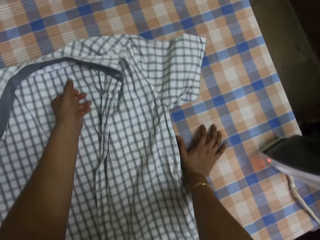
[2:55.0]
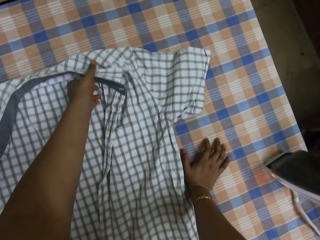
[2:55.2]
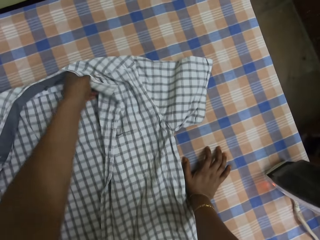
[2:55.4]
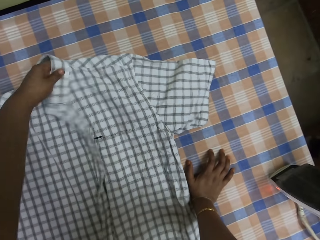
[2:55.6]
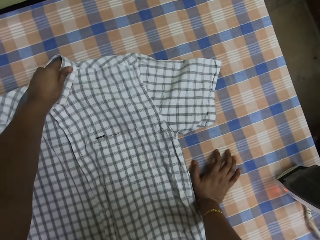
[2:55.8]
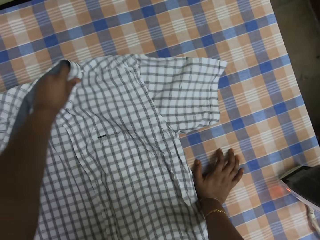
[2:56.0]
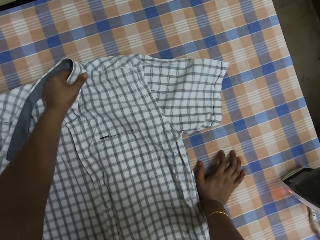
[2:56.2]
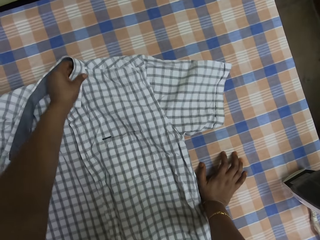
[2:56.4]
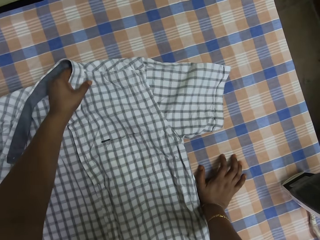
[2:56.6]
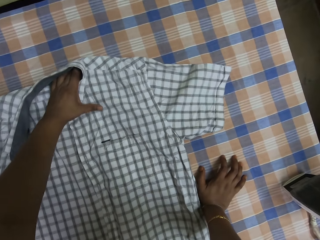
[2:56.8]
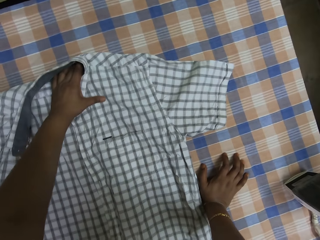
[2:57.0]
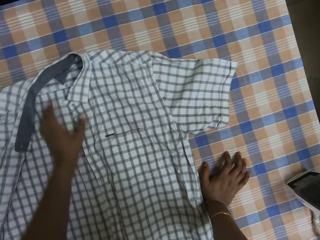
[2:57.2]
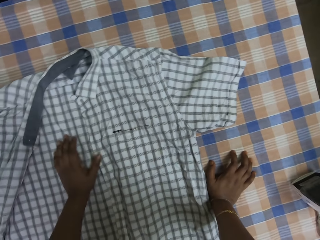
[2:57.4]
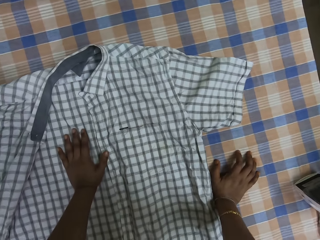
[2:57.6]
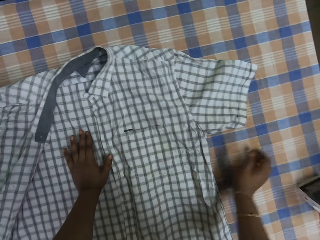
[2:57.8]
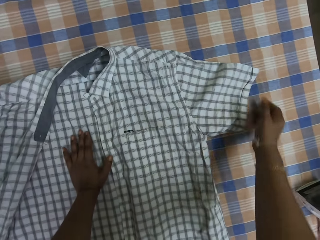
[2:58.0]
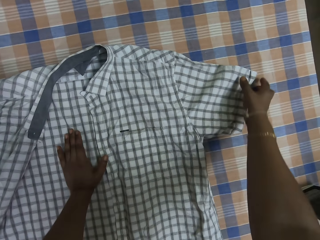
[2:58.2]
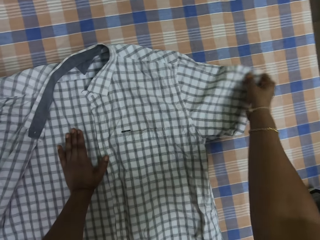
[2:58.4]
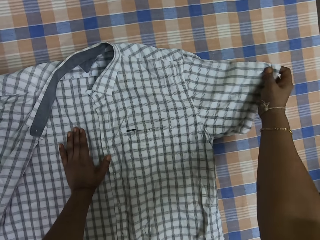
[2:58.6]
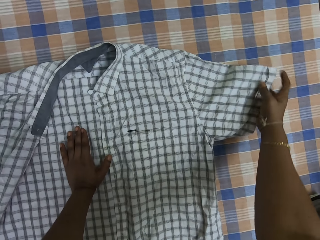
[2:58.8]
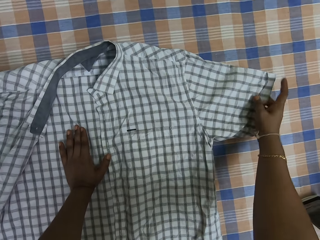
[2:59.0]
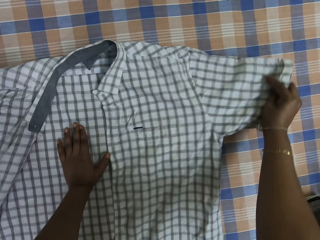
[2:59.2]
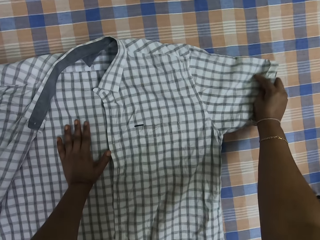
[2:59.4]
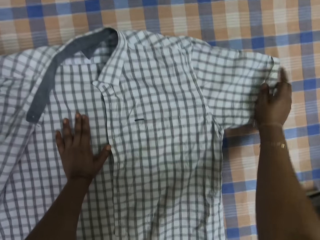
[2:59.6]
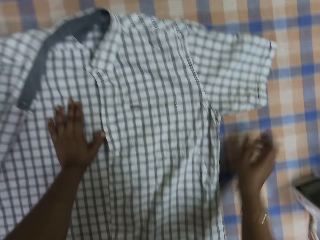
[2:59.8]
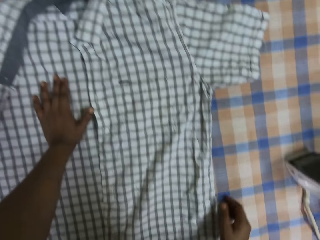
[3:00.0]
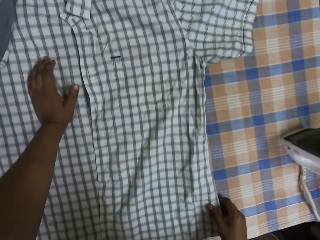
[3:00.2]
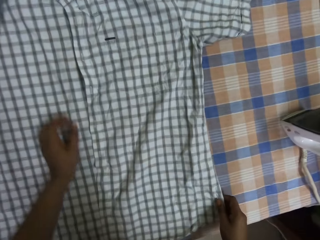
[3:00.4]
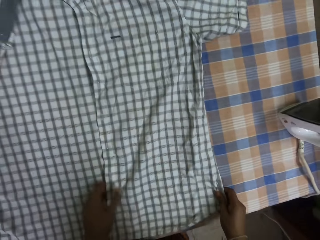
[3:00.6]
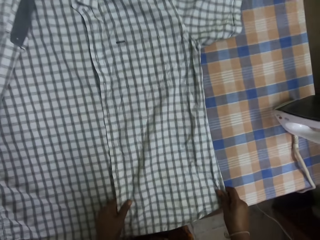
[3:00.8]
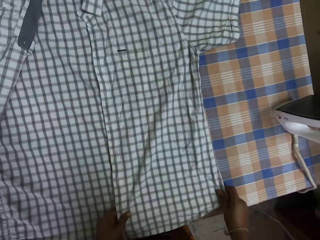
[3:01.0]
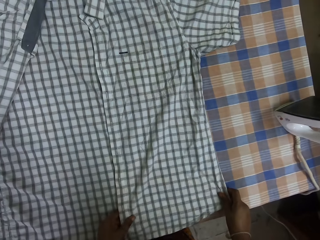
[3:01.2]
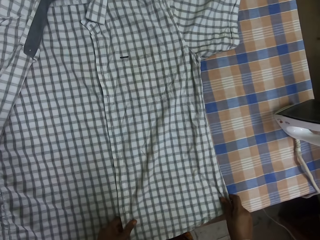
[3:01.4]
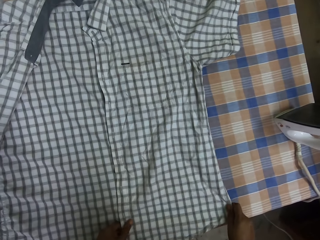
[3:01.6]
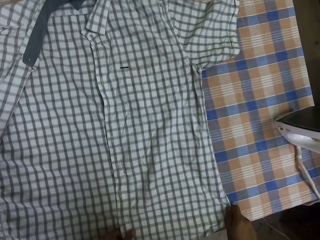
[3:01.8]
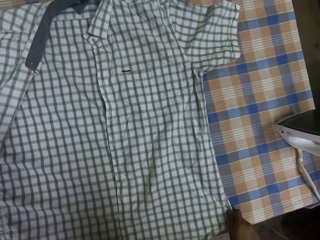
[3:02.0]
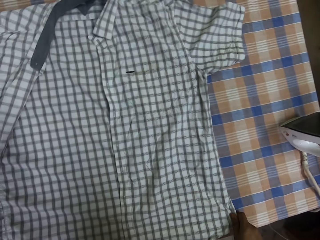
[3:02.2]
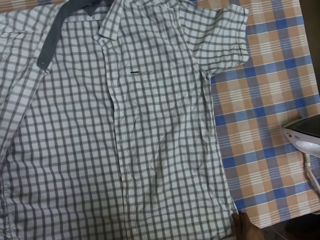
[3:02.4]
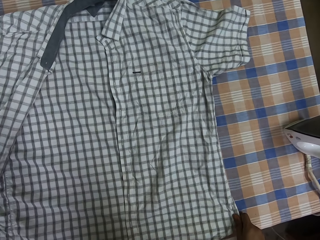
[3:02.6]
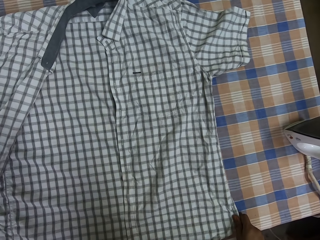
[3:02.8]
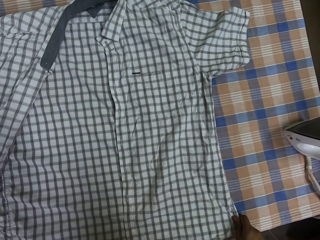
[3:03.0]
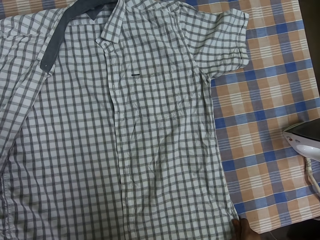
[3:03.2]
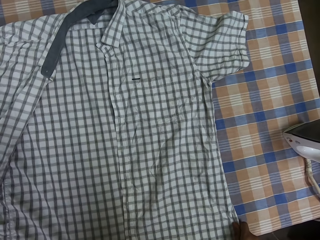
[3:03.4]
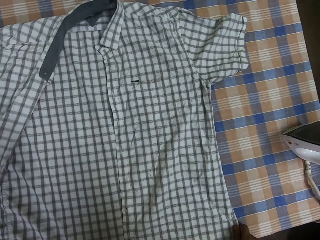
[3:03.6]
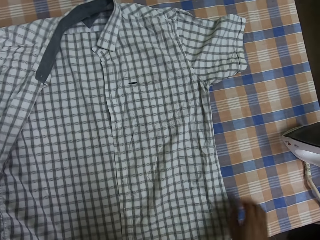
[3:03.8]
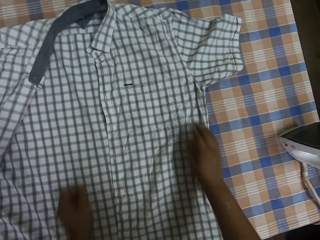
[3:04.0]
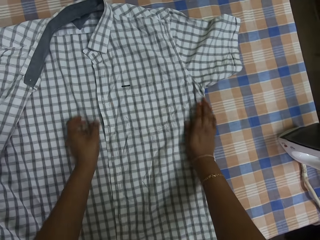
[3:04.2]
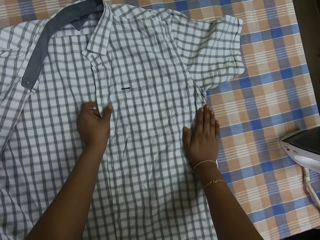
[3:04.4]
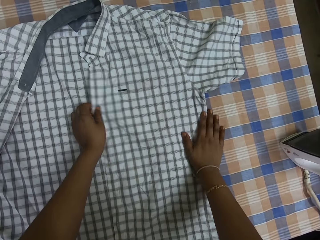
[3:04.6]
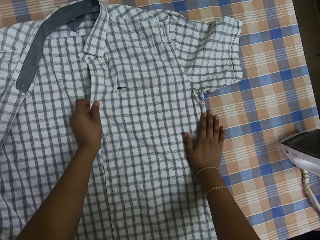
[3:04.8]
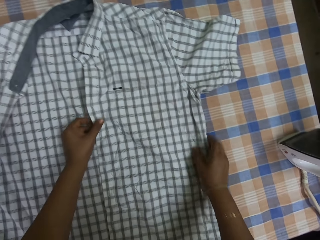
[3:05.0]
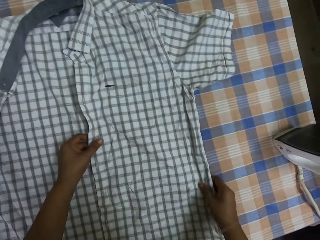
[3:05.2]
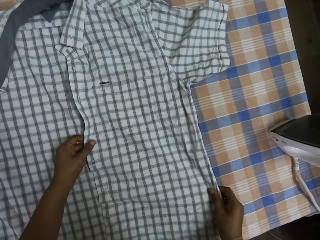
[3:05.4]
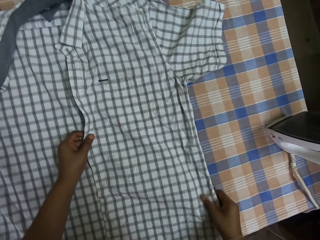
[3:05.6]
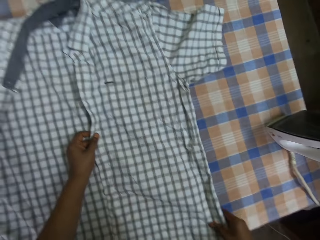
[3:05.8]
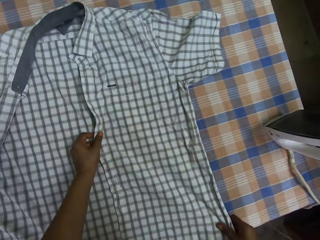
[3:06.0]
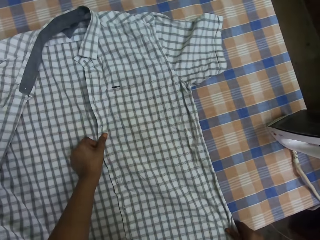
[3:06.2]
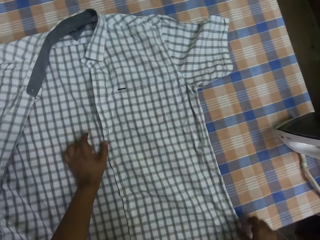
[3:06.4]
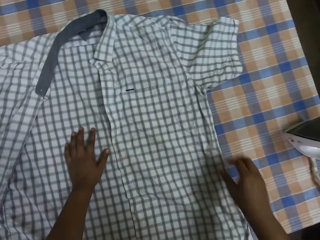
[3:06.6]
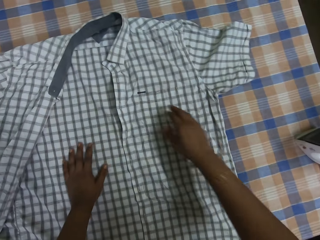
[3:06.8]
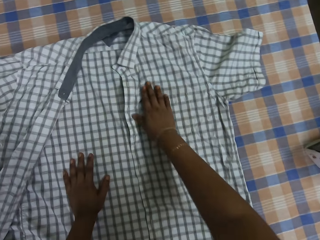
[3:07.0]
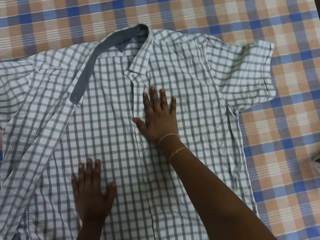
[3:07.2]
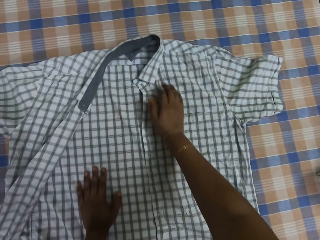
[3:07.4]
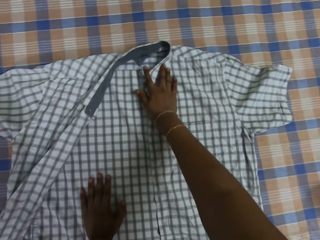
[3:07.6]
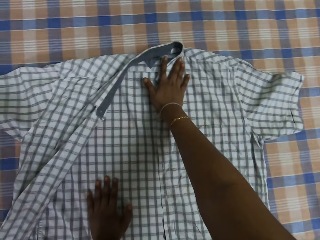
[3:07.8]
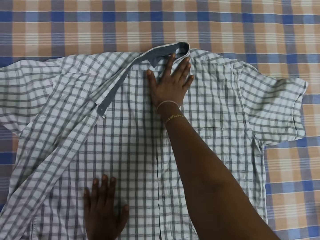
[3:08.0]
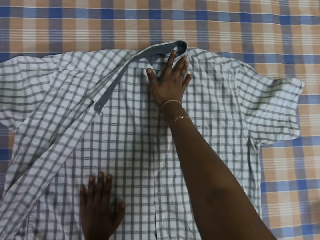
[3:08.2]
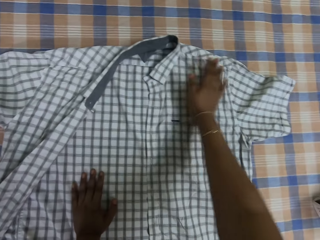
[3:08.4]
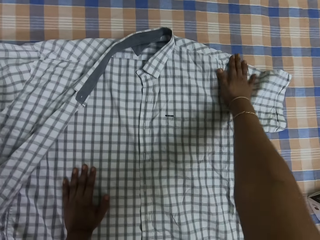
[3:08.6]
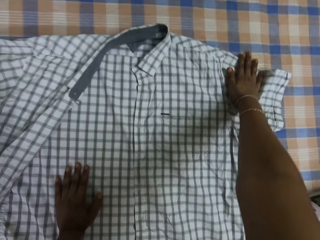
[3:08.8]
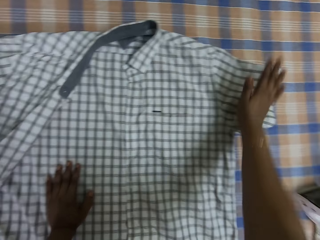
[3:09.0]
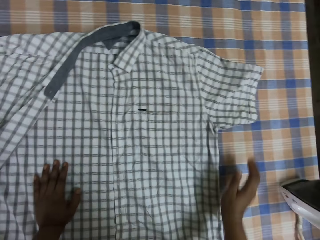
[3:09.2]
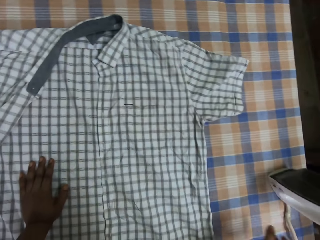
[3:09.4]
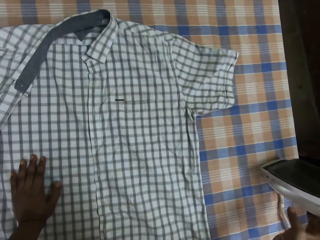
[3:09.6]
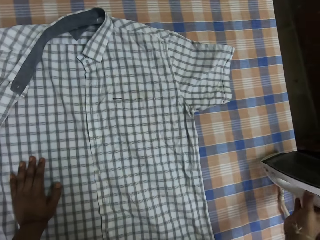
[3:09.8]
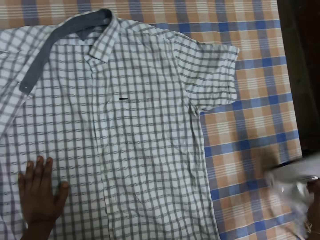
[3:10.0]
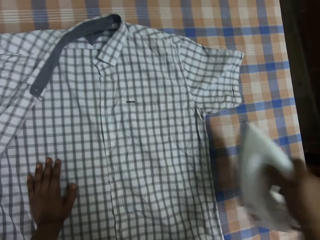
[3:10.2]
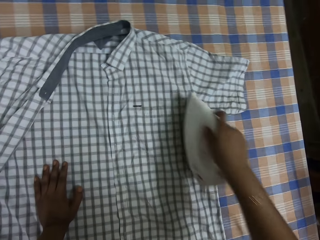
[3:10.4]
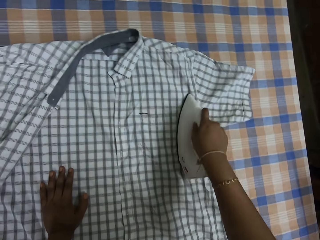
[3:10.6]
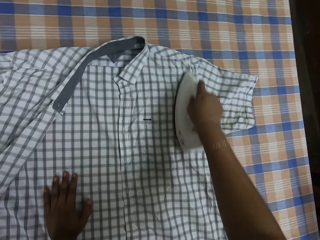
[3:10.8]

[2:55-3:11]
The camera wearer places her left hand on the table. She adjusts the shirt on the table with her left hand. She places her left hand on the shirt on the table. She adjusts the shirt on the table with her right hand. She adjusts the shirt on the table with both hands. She places her left hand on the shirt on the table. She adjusts the shirt on the table with her right hand. She picks up the pressing iron from the table with her right hand.

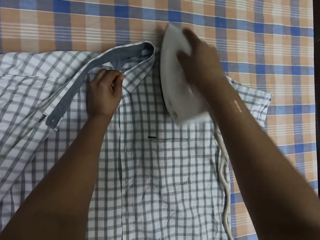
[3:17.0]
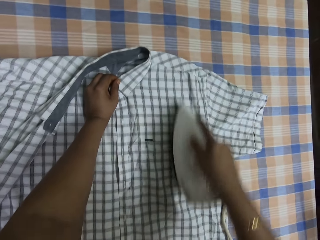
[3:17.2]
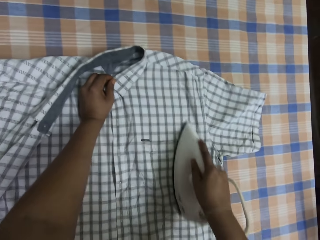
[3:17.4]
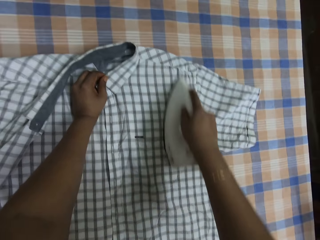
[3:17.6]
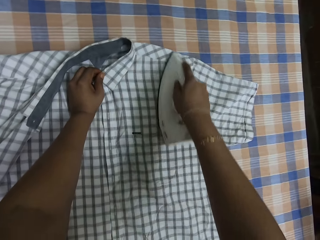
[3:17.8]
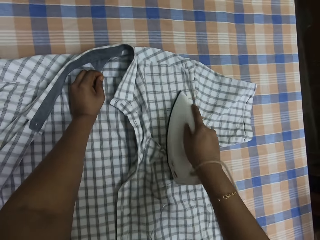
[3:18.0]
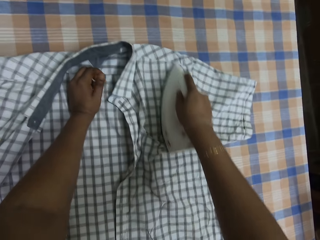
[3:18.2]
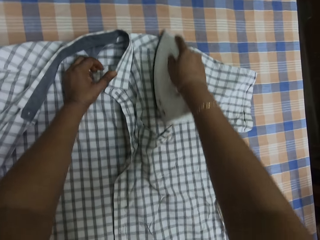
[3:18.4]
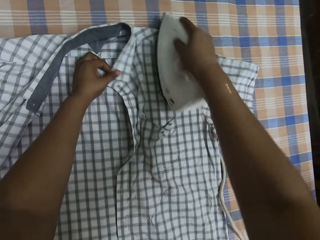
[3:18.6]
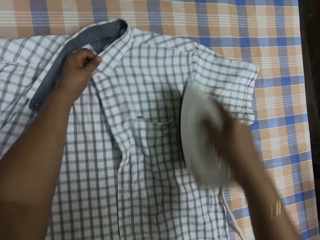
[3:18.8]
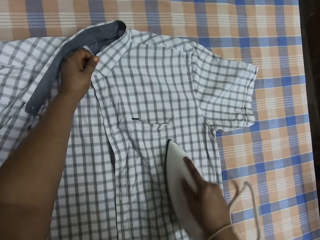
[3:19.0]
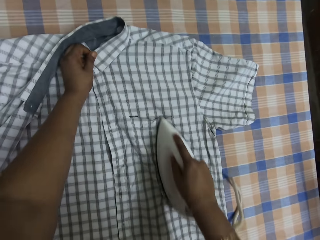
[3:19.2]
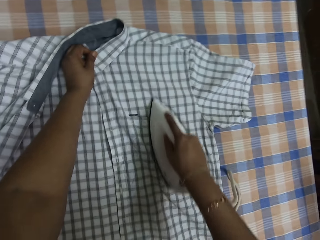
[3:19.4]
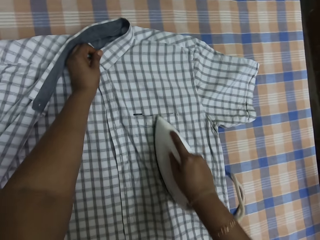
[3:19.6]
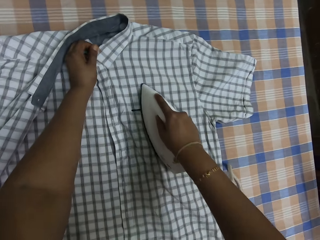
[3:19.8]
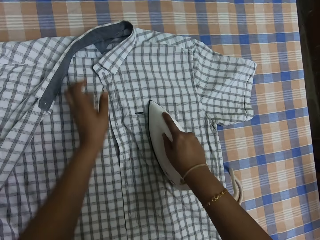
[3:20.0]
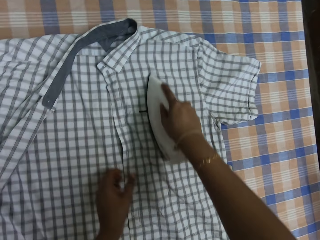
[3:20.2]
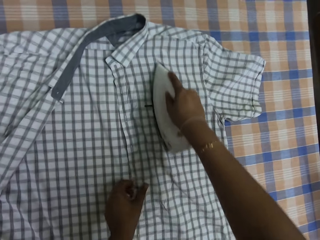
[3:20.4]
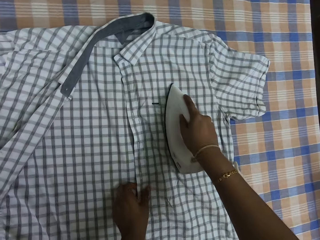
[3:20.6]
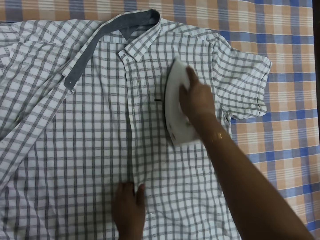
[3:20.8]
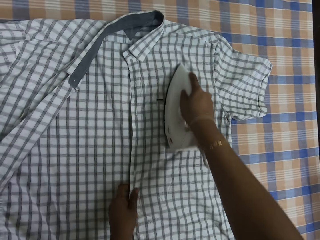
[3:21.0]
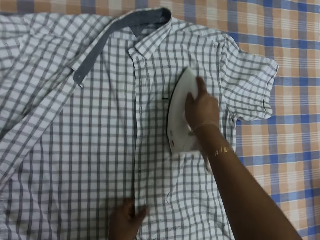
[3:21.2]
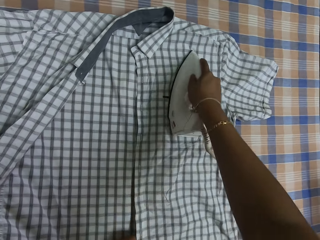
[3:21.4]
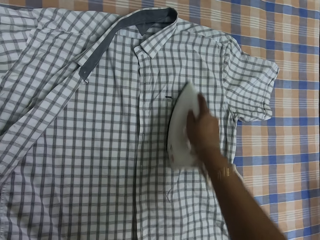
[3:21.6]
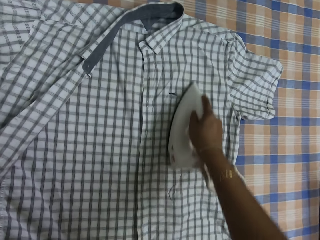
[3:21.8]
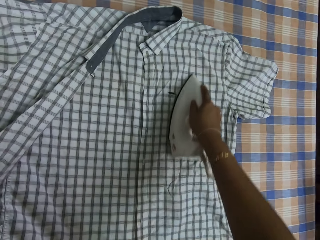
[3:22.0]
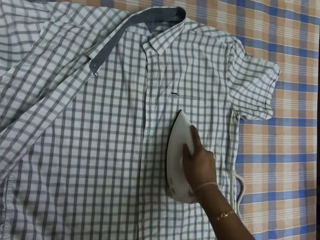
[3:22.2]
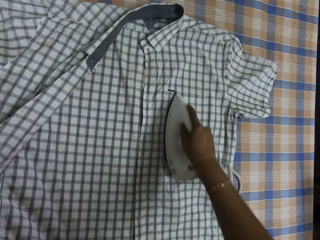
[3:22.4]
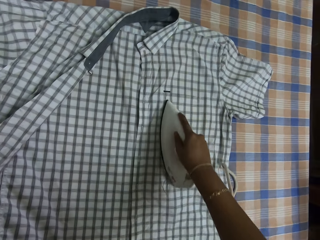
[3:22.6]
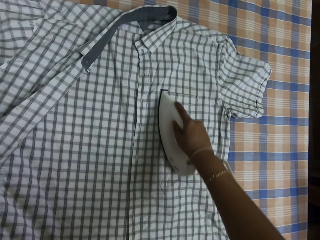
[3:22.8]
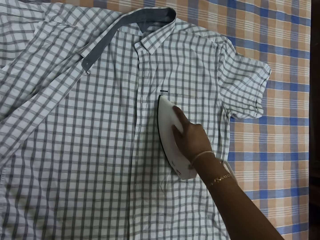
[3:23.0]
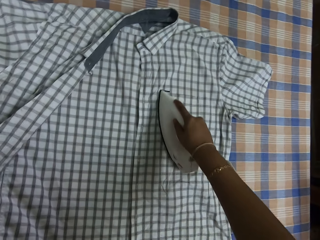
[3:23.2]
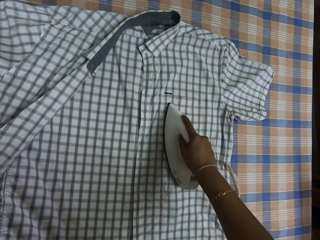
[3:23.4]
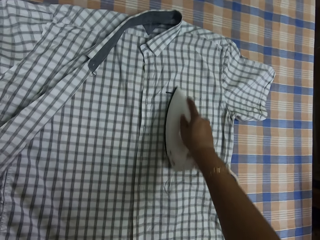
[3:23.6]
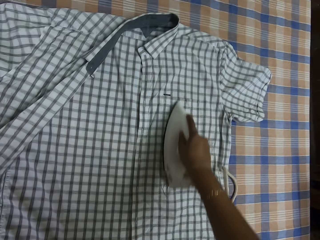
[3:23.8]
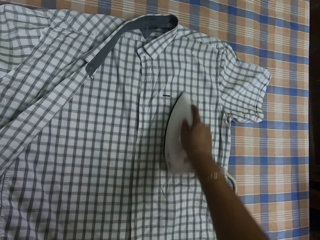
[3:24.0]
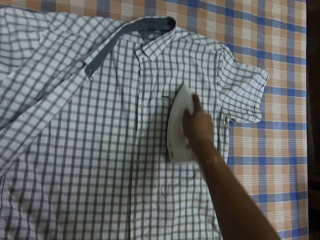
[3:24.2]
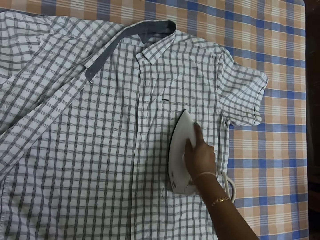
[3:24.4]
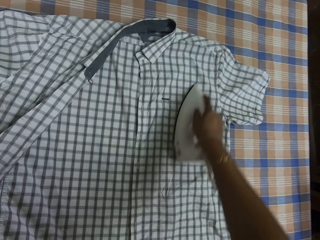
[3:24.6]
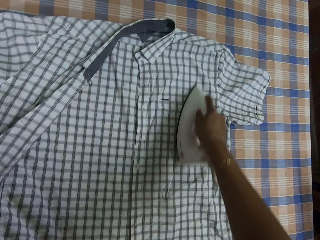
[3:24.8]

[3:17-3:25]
The camera wearer holds the collar of the shirt on the table with her left hand. She adjusts the shirt on the table with her left hand.
